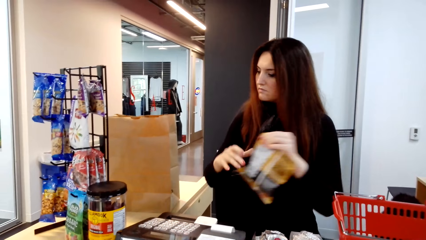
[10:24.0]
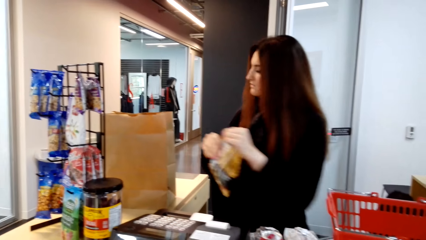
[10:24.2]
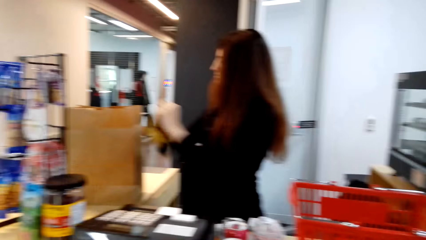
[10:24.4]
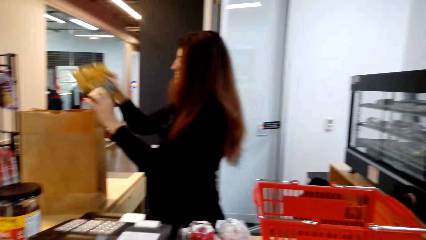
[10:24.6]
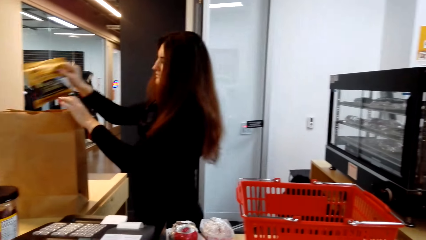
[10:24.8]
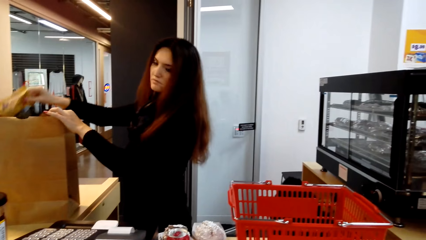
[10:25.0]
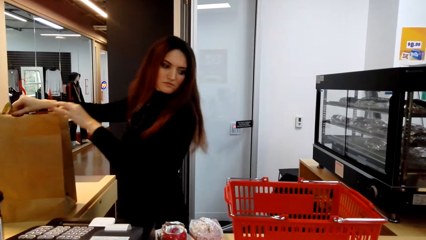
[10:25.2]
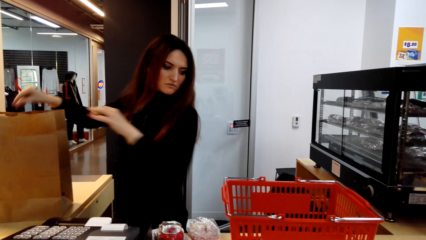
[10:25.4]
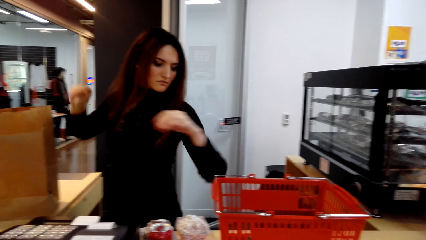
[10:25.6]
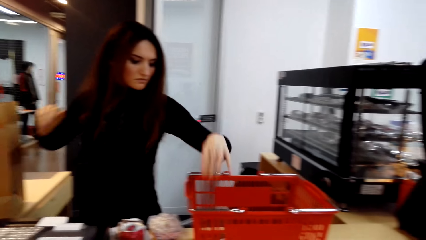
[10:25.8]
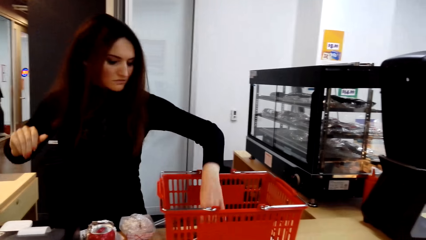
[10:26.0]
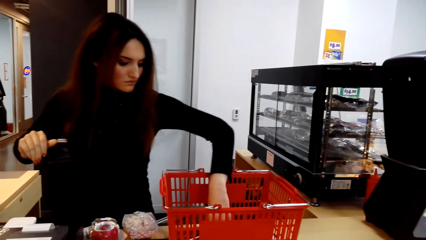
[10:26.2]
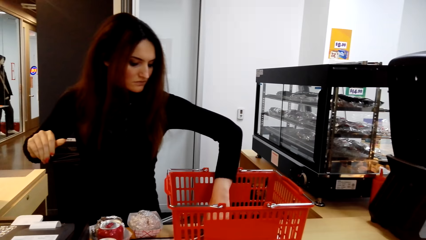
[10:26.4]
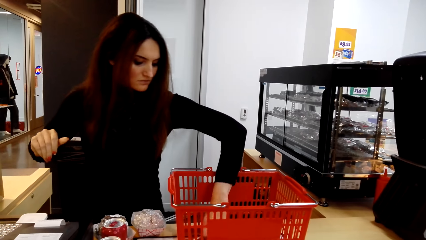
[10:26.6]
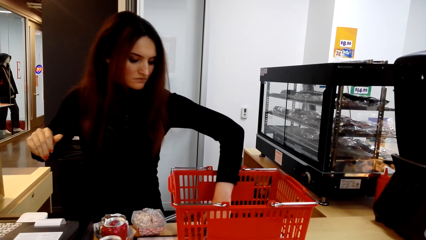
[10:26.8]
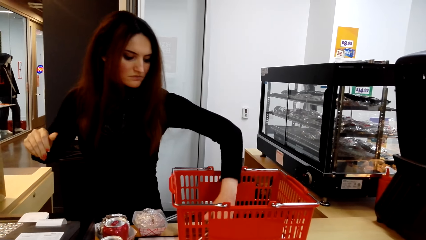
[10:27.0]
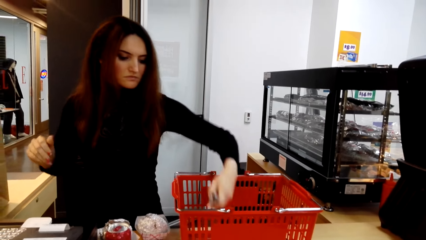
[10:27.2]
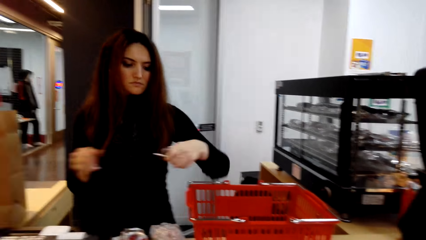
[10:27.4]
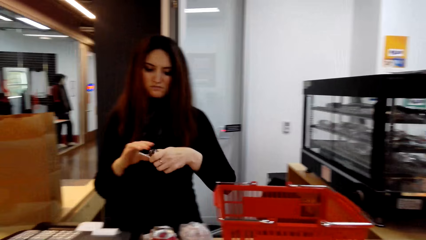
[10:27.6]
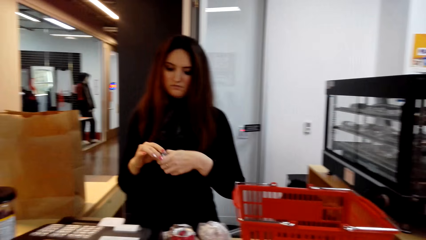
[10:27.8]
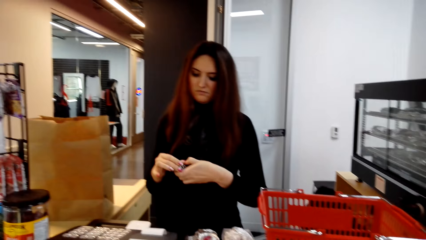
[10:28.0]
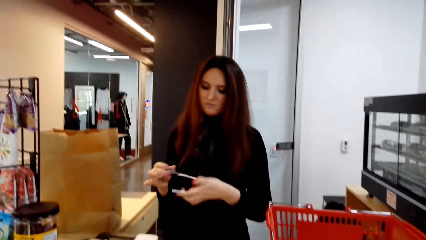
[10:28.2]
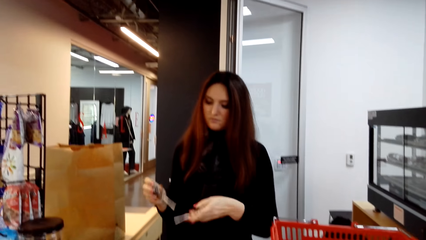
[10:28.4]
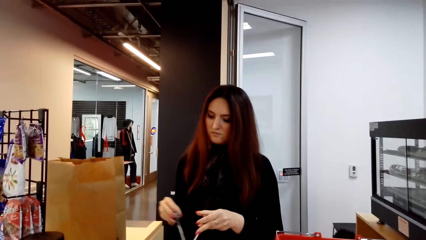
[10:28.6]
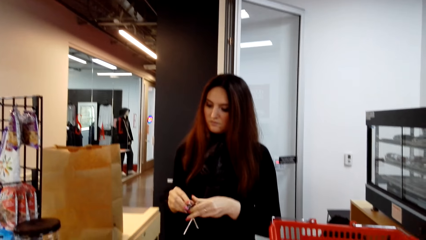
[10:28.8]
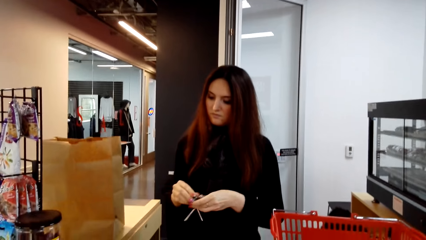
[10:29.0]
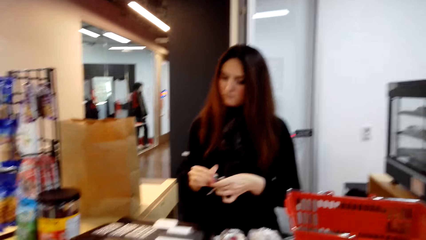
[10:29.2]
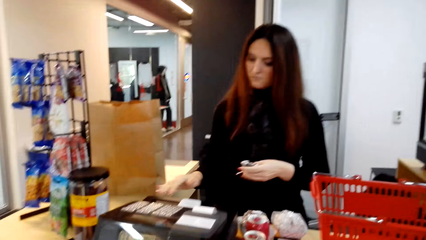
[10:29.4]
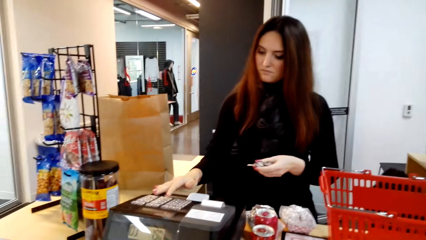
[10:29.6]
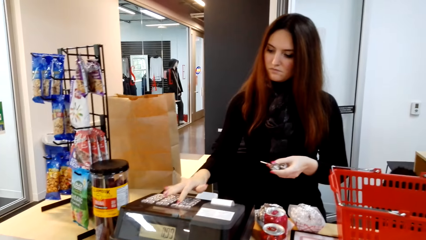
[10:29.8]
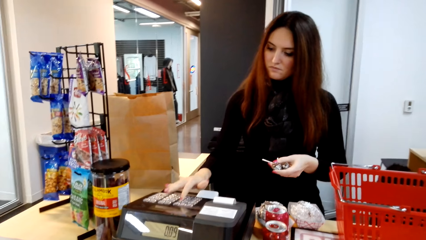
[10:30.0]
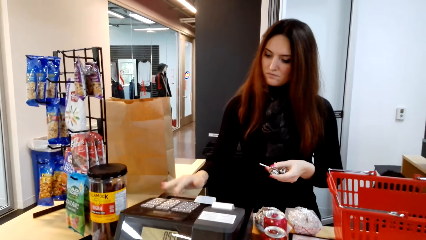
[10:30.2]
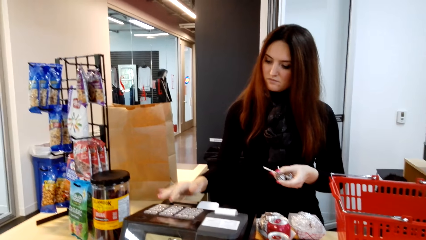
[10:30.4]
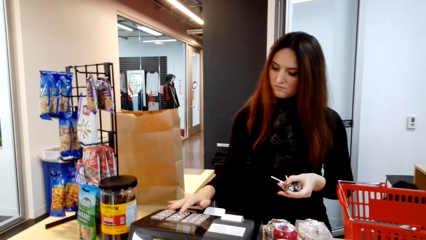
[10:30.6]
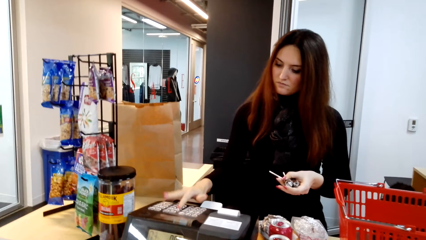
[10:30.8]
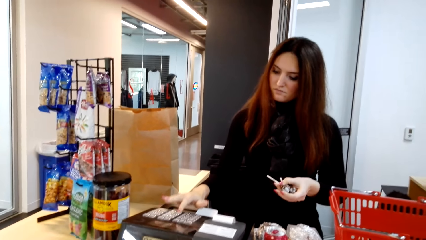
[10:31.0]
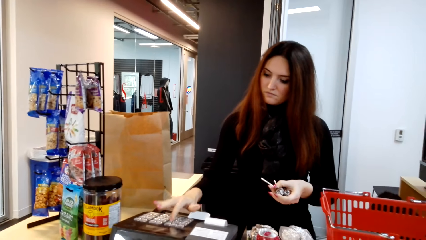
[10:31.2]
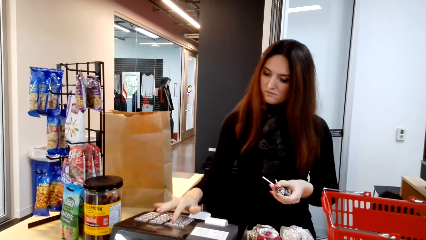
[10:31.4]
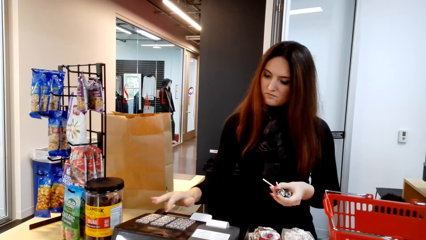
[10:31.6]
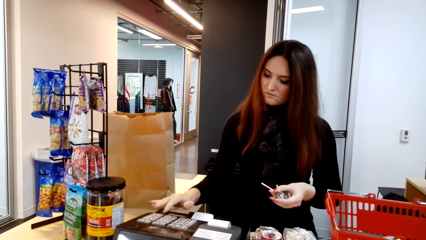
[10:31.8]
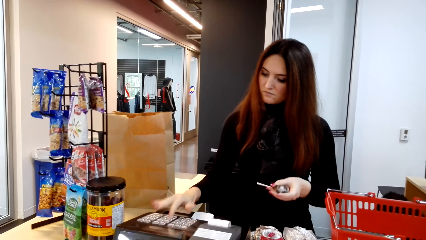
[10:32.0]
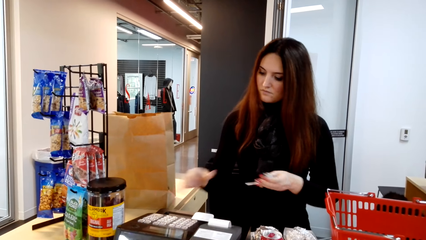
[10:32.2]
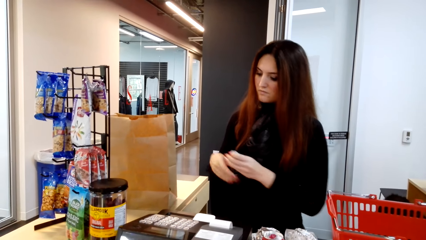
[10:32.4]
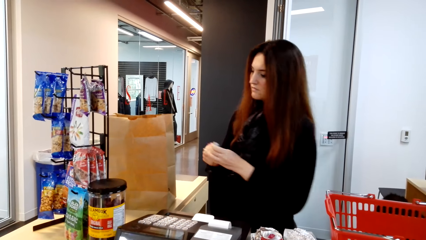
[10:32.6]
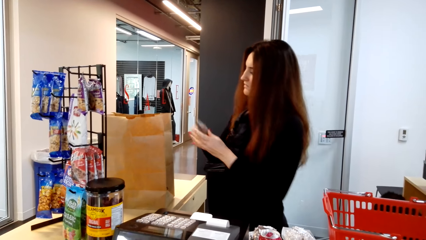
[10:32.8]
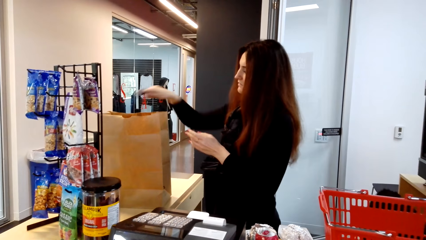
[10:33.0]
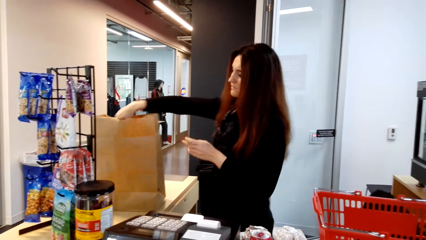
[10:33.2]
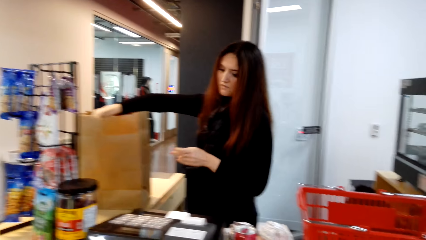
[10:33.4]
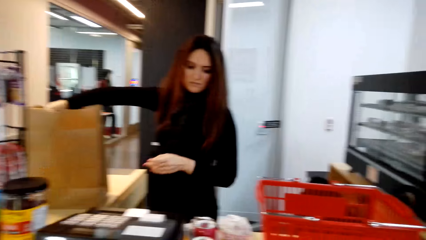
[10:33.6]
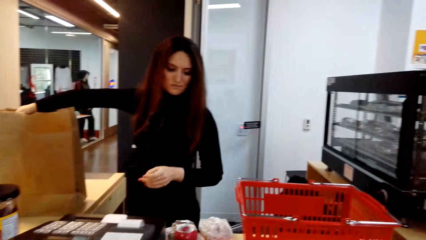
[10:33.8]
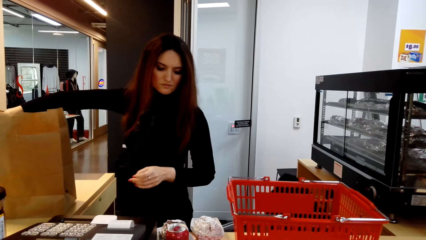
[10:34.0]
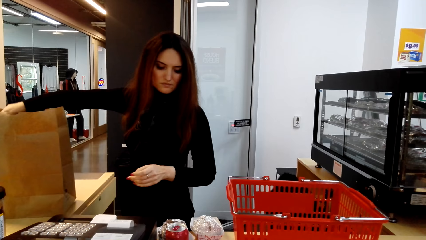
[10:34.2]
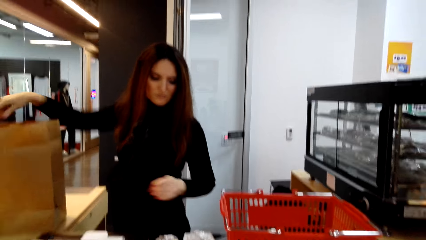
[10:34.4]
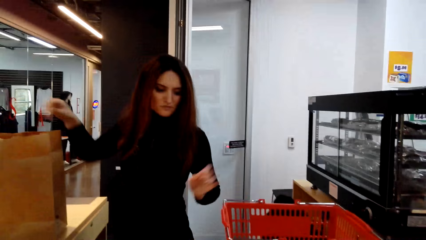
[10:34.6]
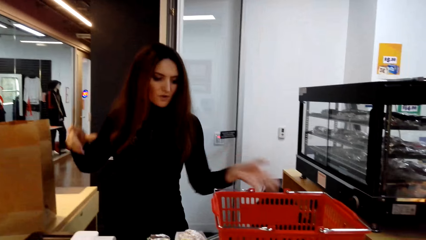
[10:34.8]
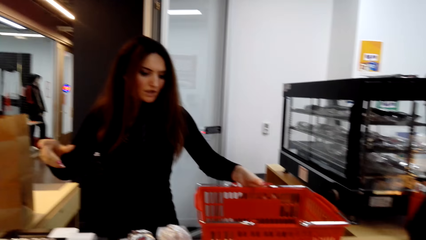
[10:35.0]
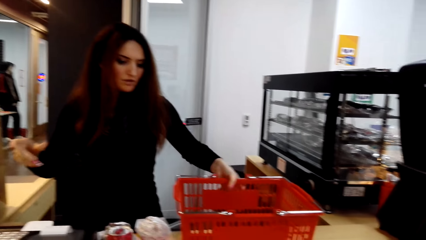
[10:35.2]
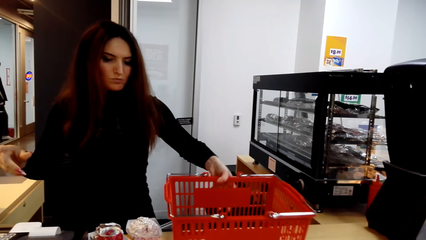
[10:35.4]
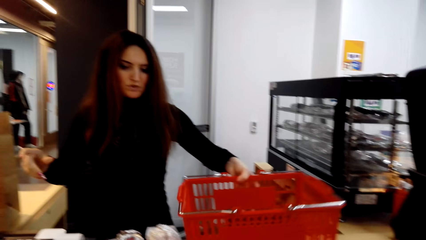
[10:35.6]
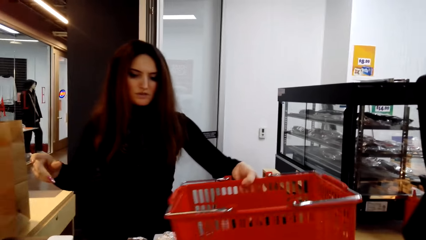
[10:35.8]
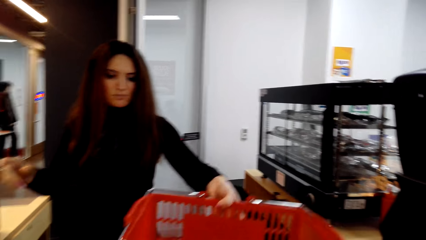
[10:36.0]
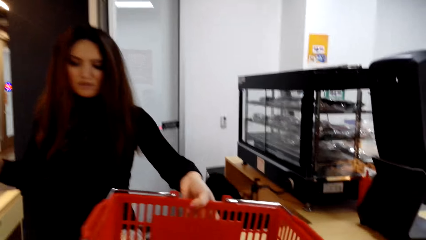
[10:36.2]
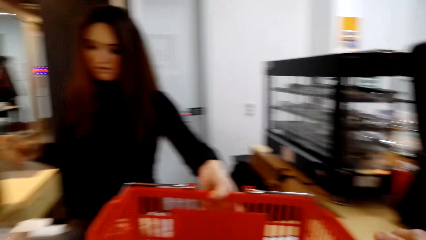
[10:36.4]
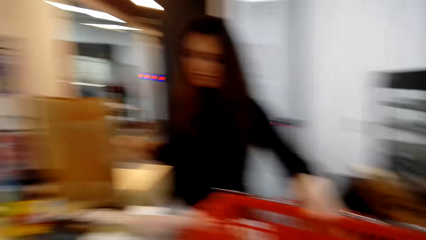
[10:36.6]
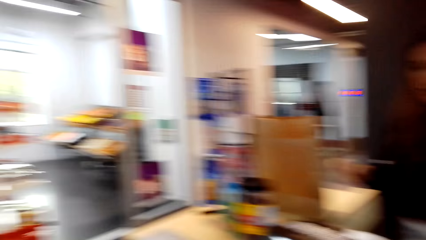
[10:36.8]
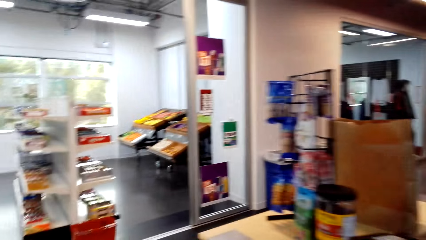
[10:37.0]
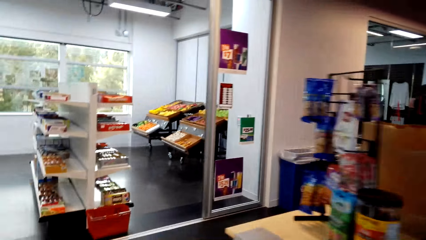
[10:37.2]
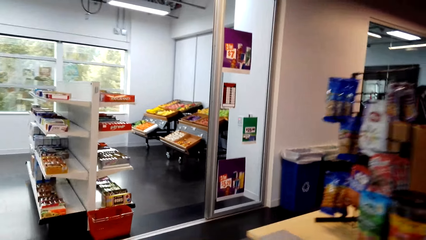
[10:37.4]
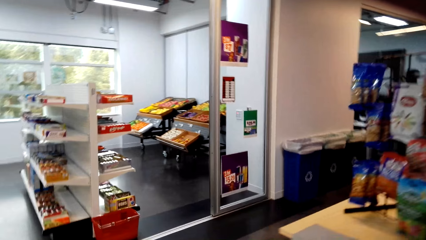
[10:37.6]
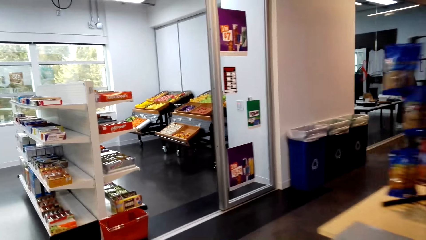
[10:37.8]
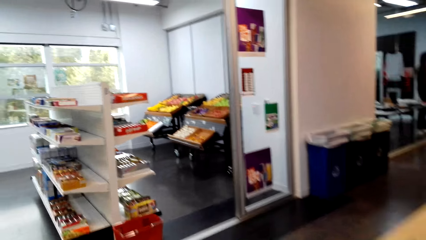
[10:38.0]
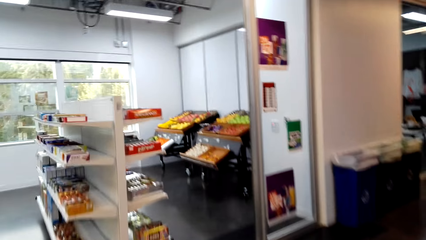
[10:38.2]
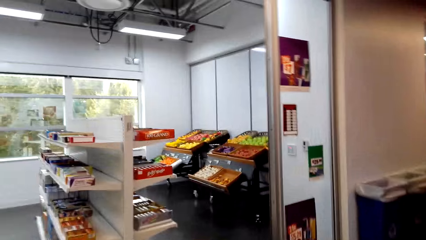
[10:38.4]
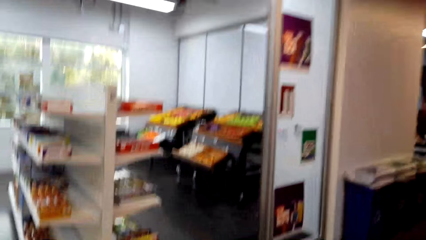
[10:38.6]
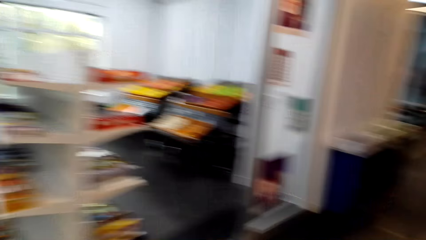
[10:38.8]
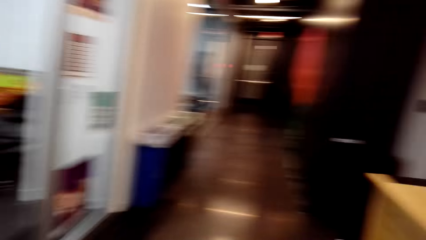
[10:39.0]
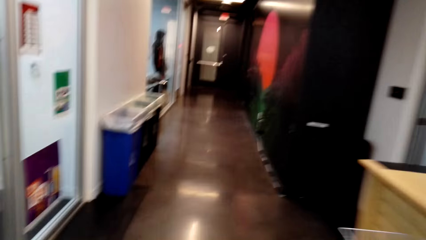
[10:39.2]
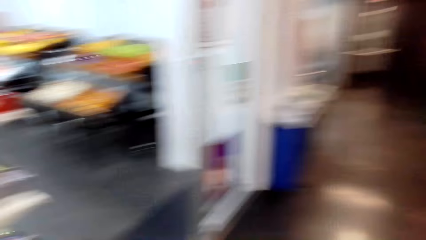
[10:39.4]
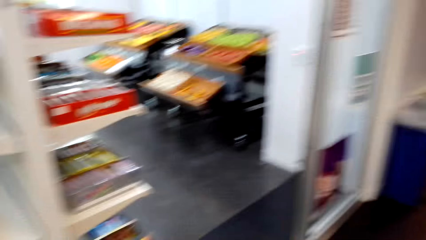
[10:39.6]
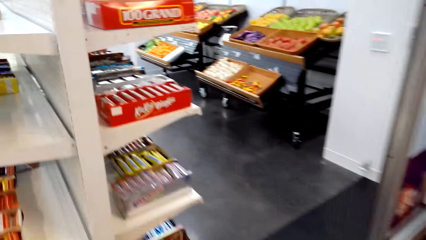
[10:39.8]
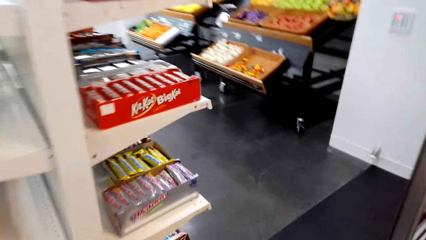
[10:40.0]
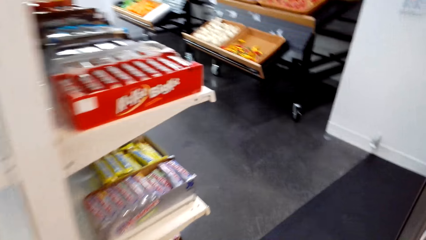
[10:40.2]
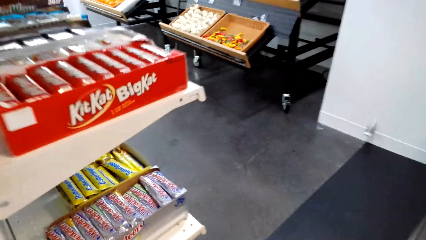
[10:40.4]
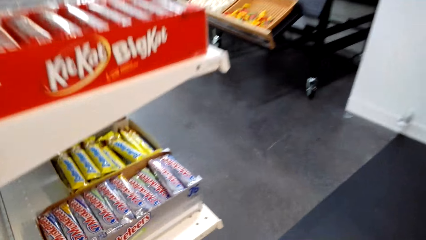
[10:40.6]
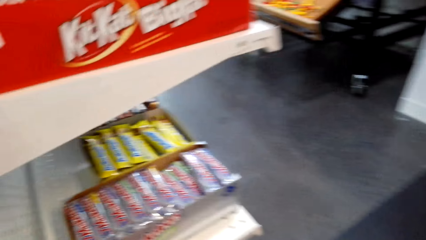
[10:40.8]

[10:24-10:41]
The cashier puts the sachet in the paper, picks up lollipops and presses the point of sale. The cashier puts the lollipops in the shopping bag, moves the shopping basket and hands the trolley to the camera wearer. They look around and walk in a supermarket.
